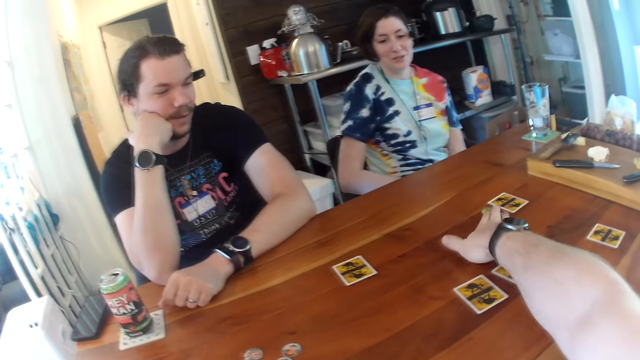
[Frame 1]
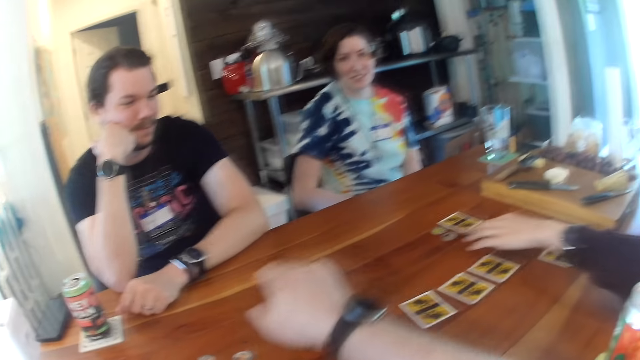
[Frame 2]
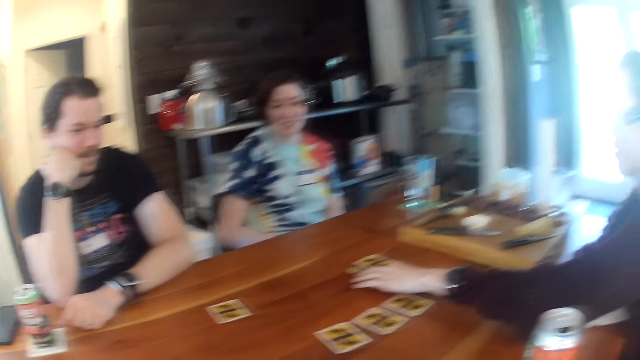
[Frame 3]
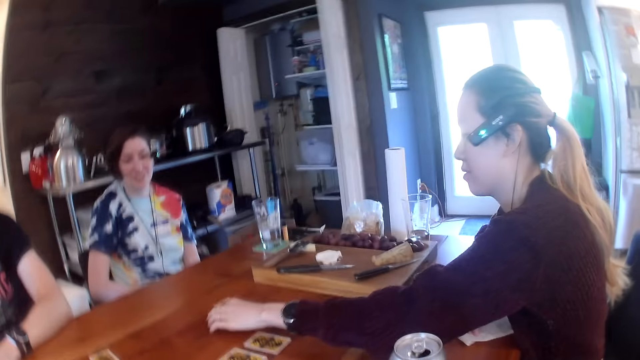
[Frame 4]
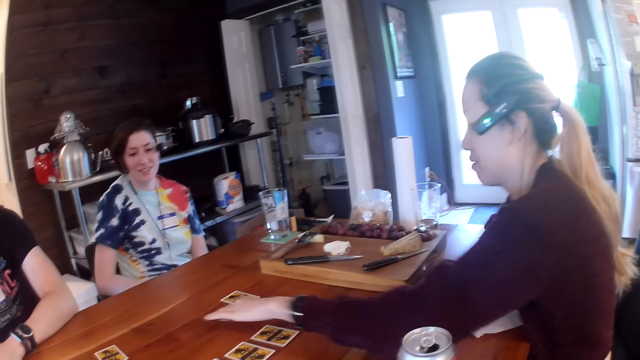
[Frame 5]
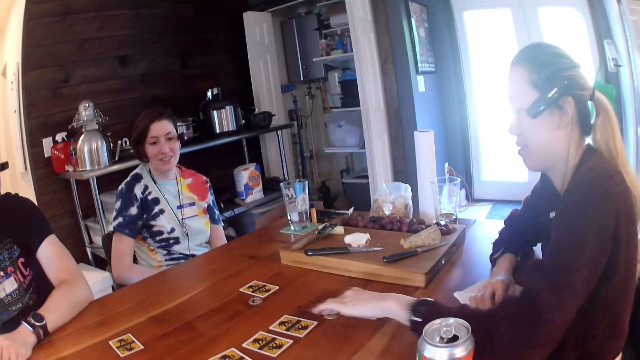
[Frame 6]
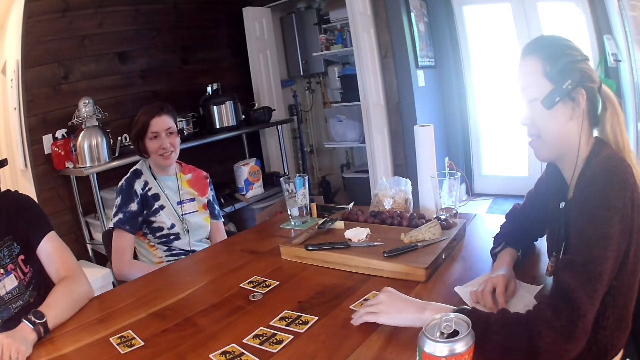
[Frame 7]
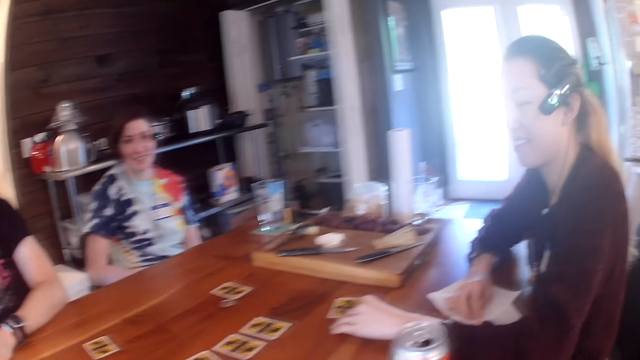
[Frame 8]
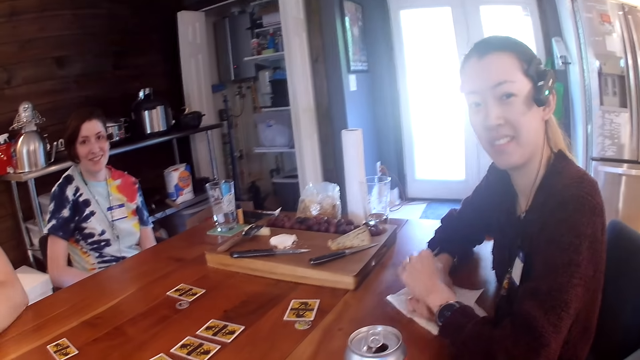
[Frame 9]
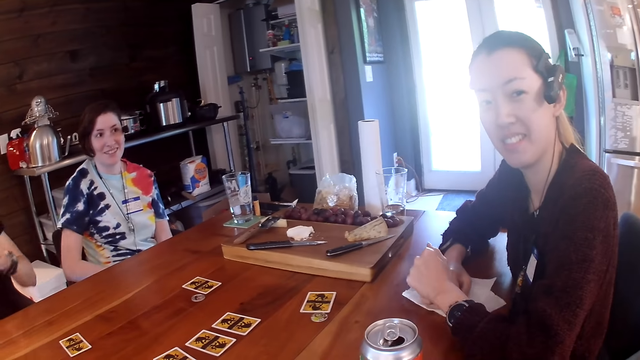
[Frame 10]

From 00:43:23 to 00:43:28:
A woman moves a game piece across the table with her left hand. The woman places her left hand on her right hand on the table.

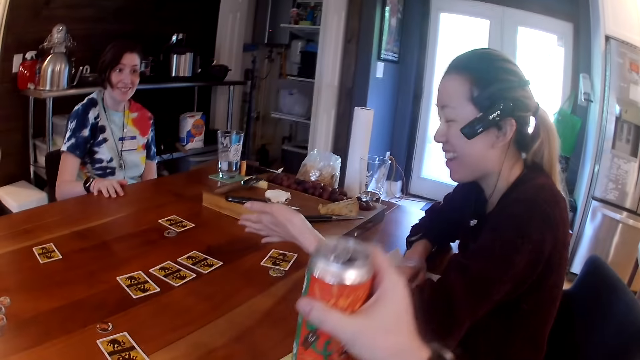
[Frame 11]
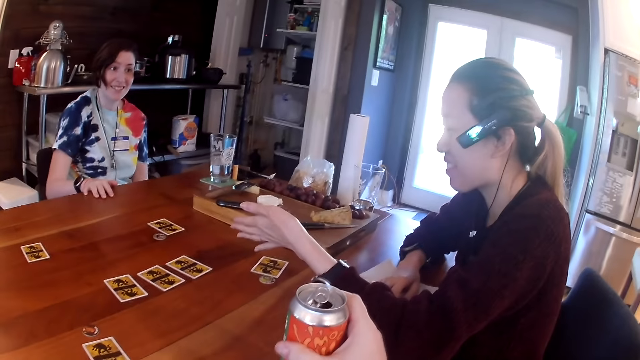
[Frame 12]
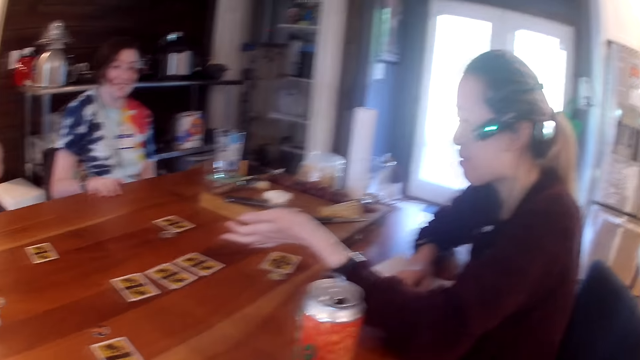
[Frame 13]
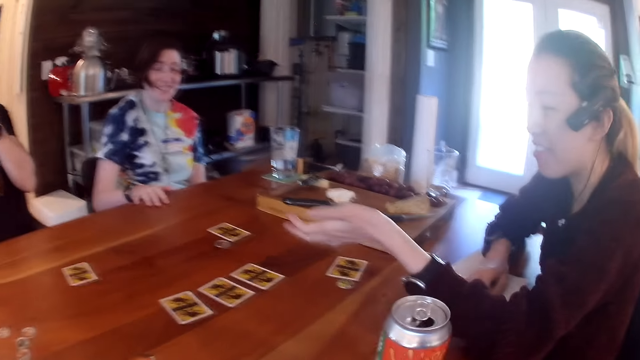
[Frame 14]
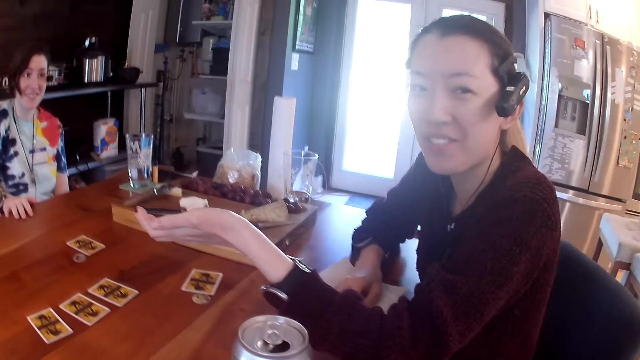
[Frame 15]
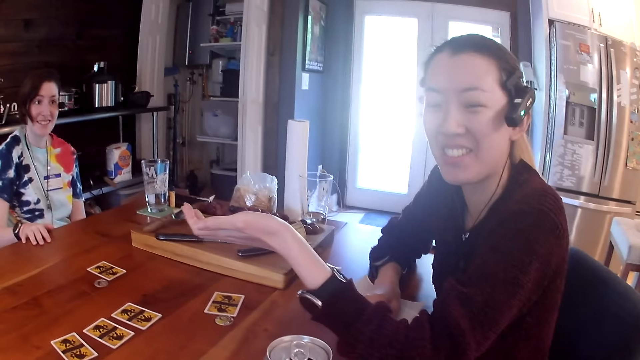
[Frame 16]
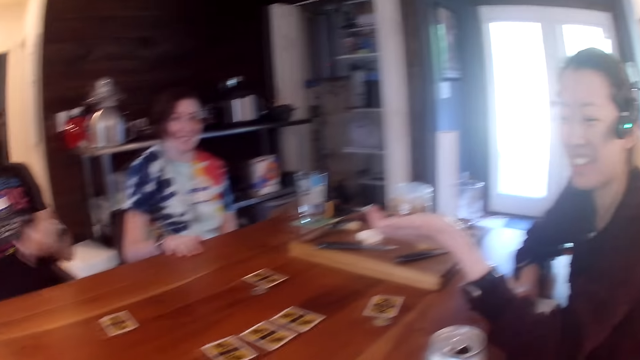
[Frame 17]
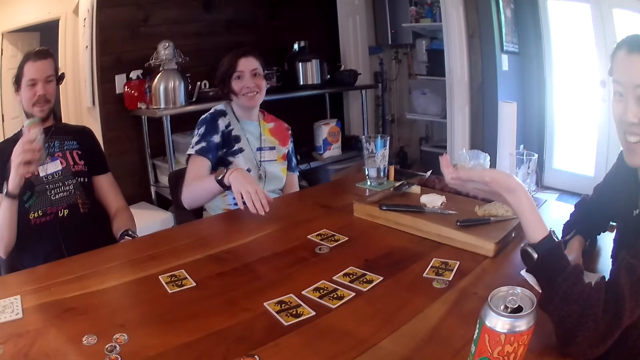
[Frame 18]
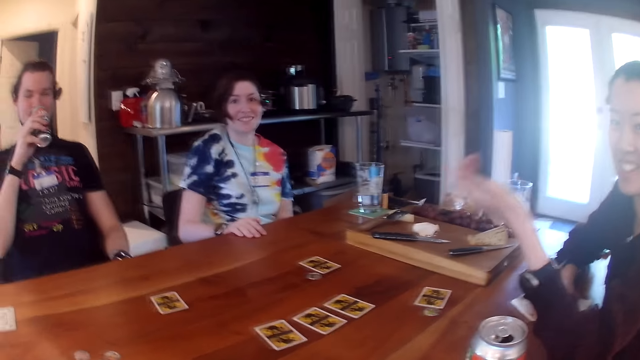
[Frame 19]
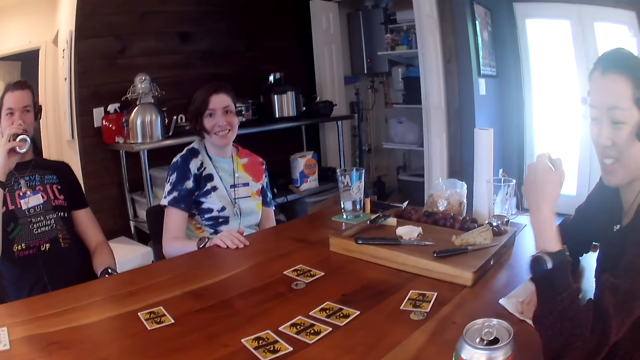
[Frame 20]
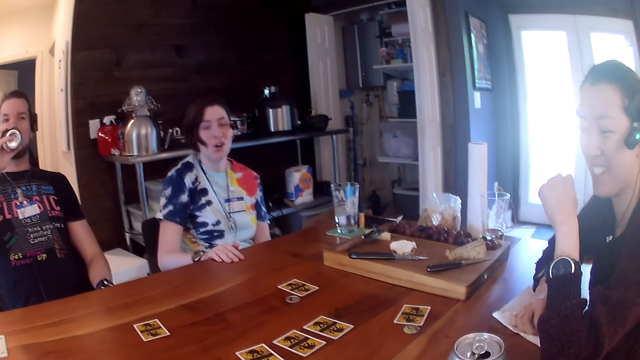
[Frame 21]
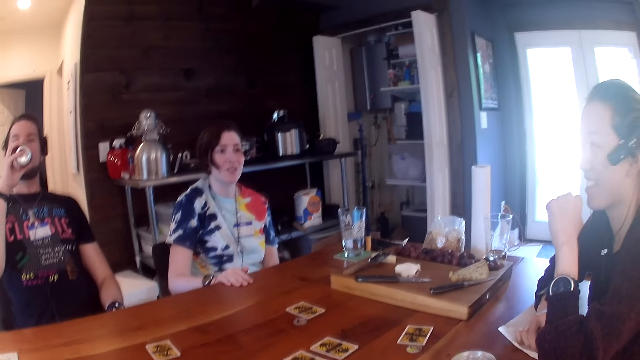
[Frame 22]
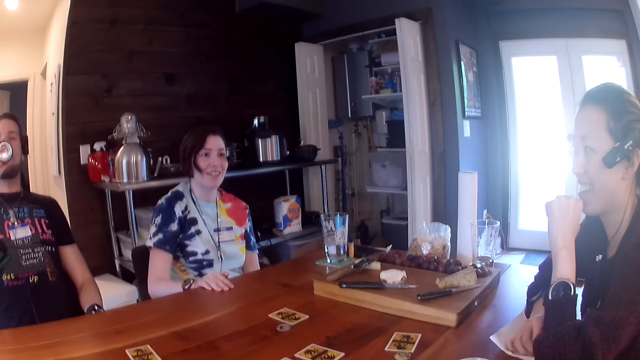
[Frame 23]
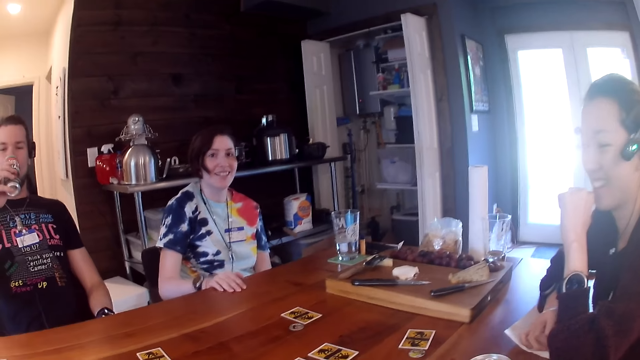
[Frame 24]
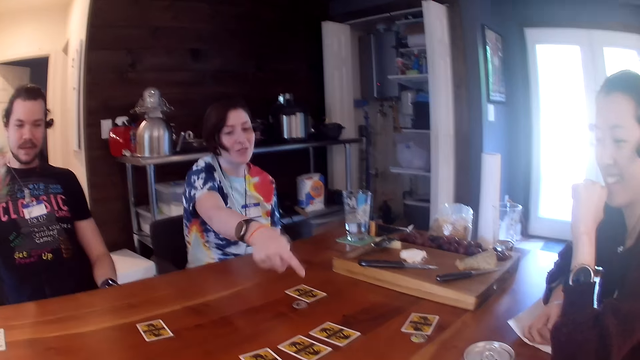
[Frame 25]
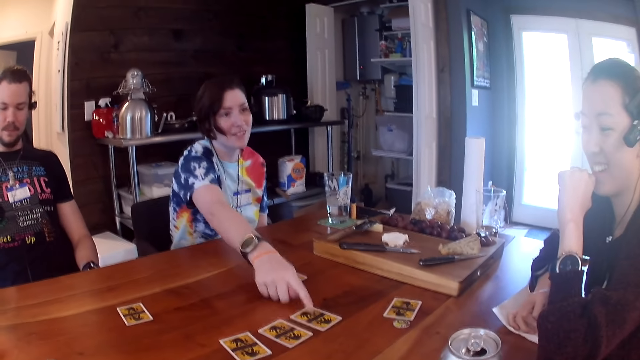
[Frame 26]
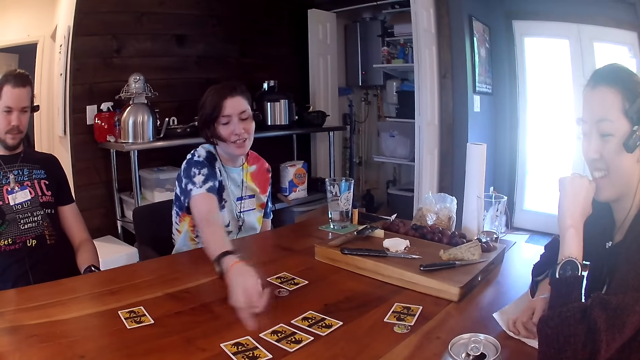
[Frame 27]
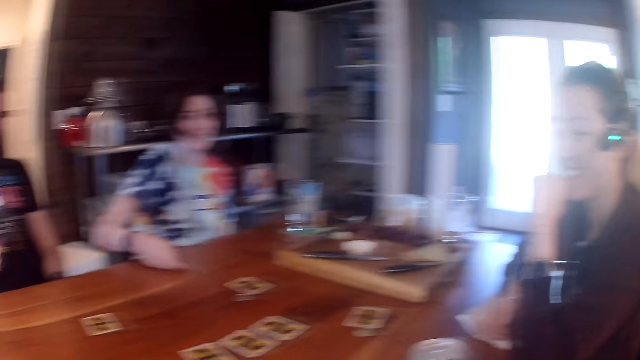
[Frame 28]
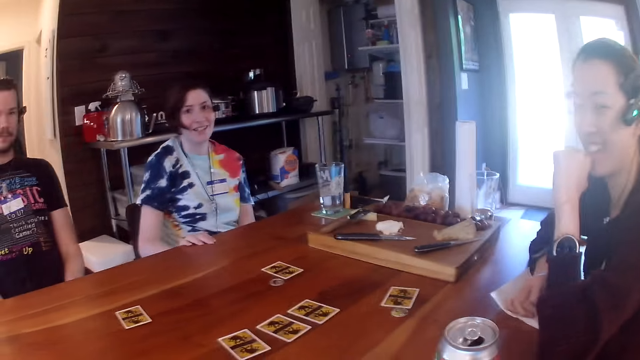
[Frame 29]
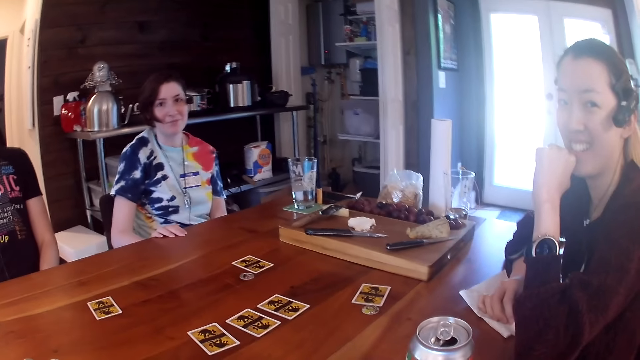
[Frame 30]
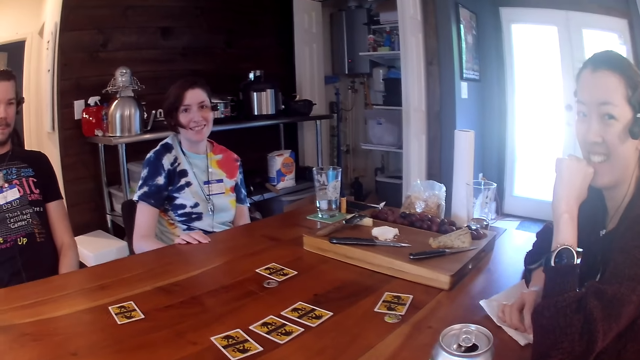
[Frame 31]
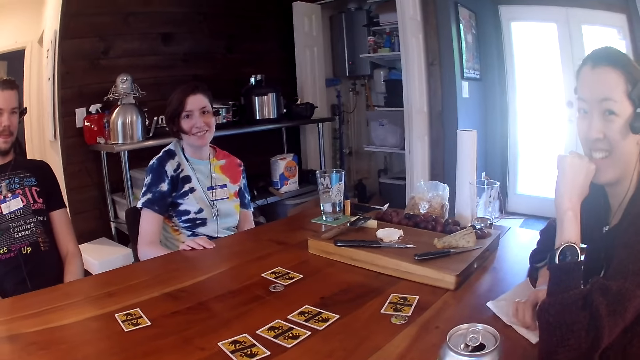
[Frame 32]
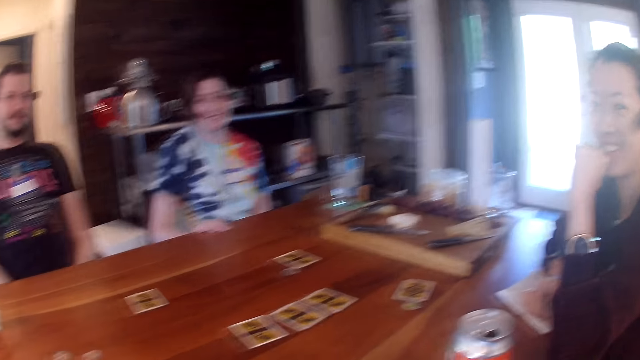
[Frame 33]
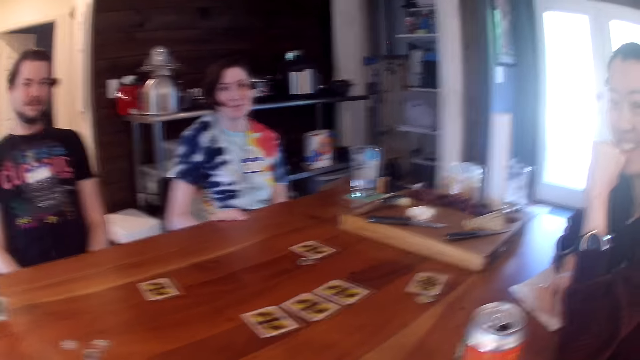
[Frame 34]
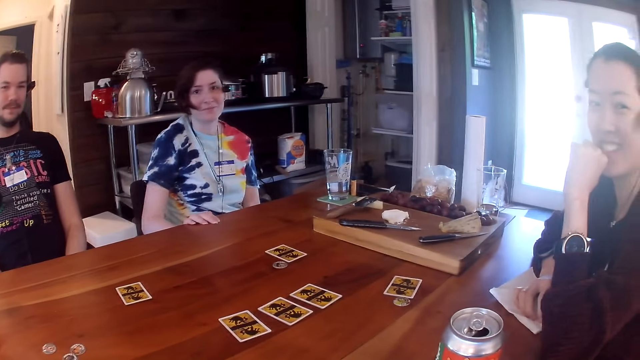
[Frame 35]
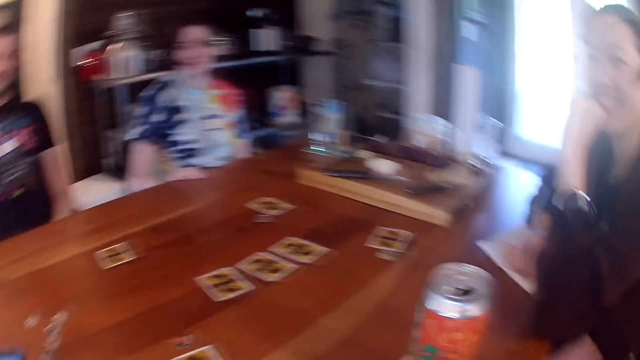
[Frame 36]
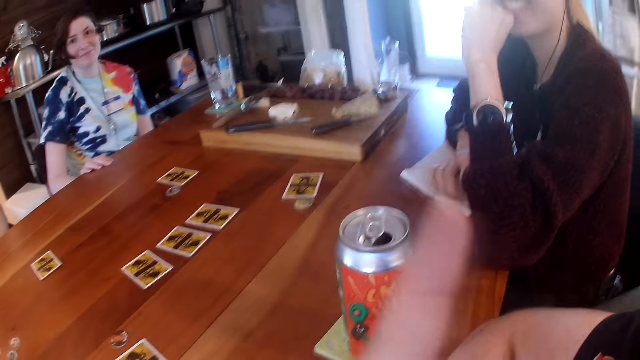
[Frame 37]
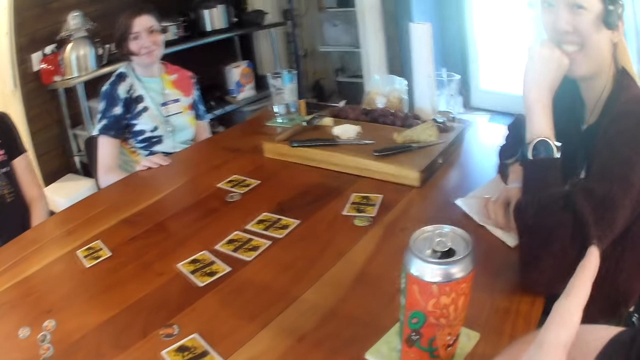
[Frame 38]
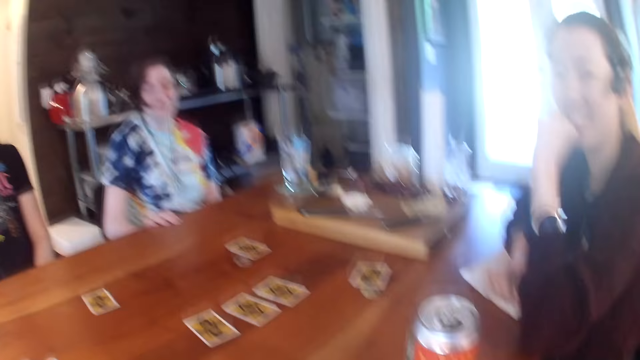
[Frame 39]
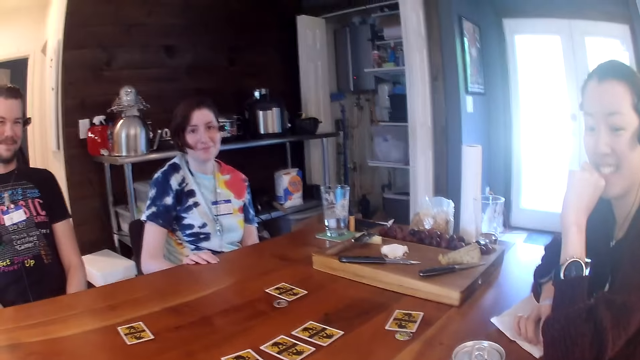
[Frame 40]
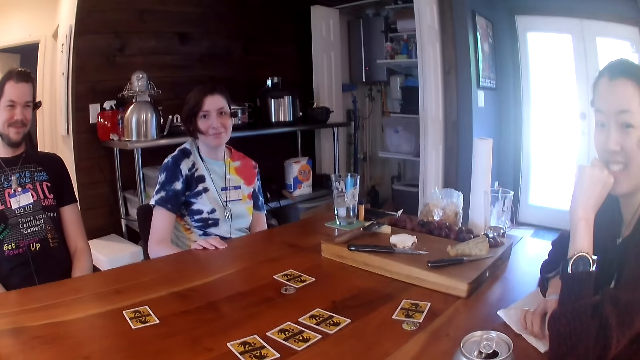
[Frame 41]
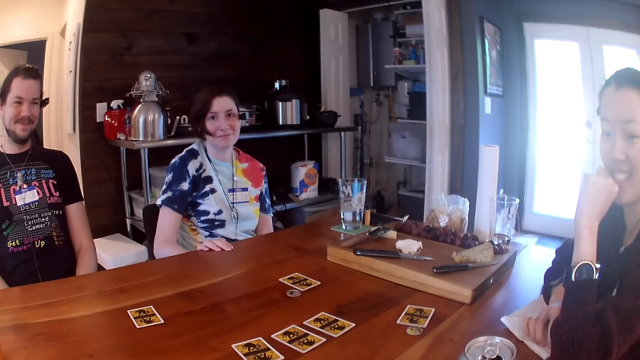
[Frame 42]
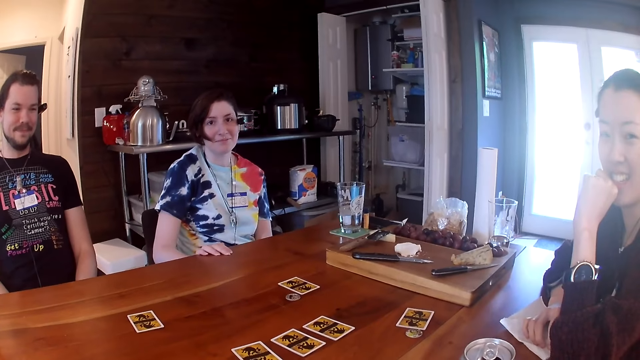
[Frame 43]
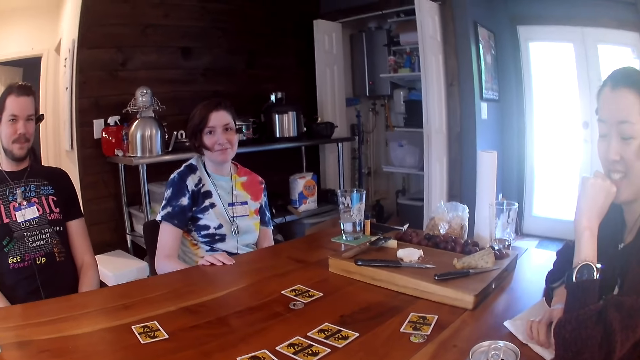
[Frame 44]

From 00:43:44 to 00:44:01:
The camera wearer puts the juice on the table. A man drinks from a can on the table with his right hand. A woman raises her right hand from the table. The woman places her right hand on the table. The man drops the can on the table with his right hand. The woman touches a card on the table with her right hand, points at cards on the table with her right hand, and places her right hand on the table. The camera wearer points at another woman with his left hand.
